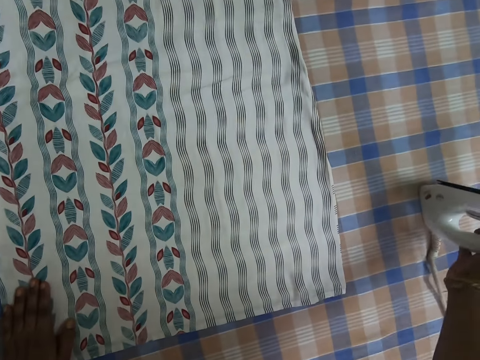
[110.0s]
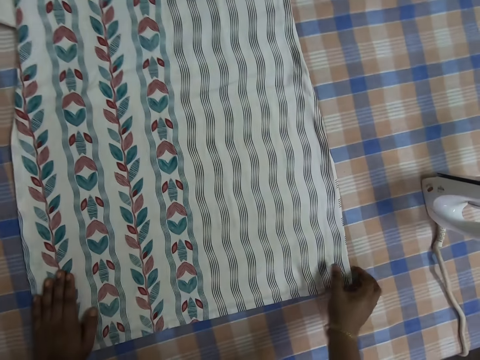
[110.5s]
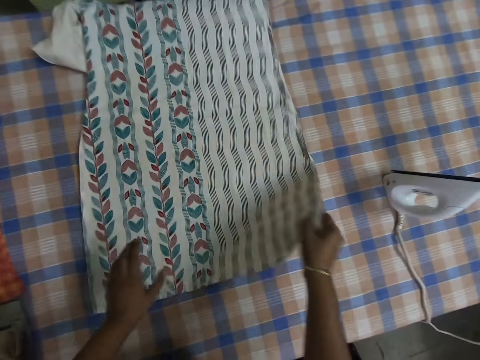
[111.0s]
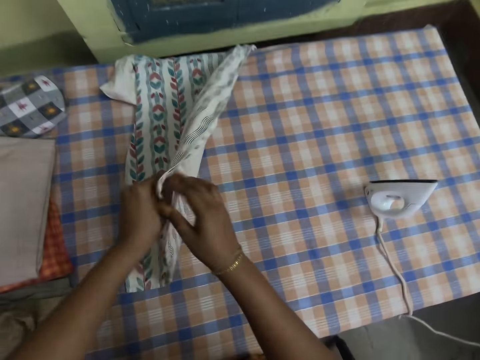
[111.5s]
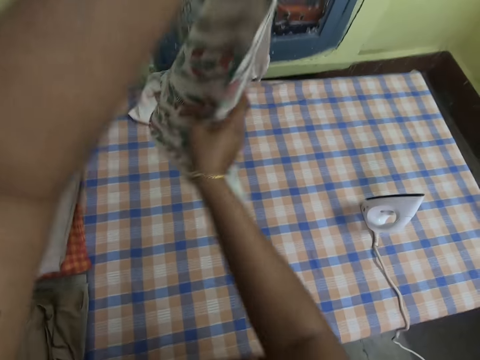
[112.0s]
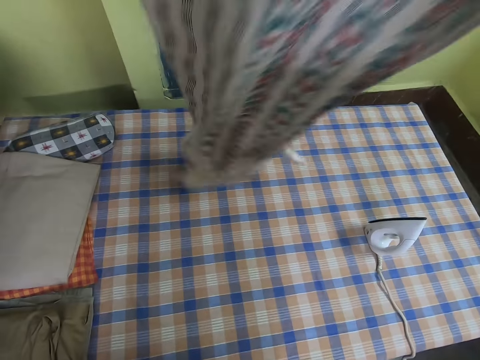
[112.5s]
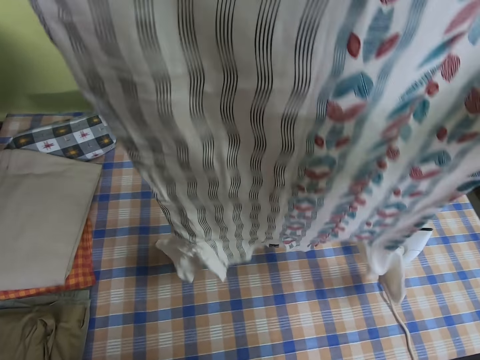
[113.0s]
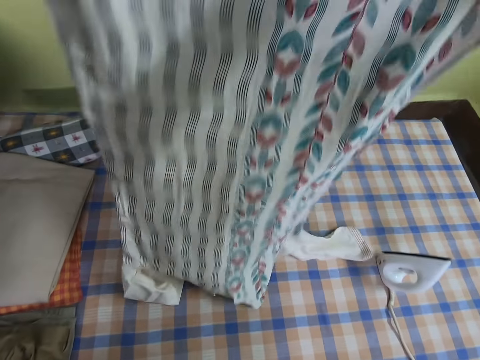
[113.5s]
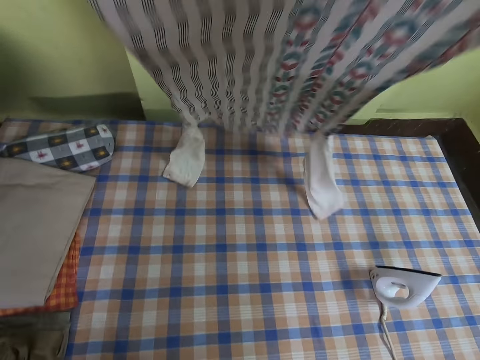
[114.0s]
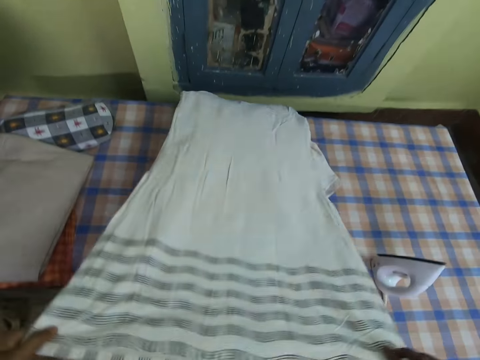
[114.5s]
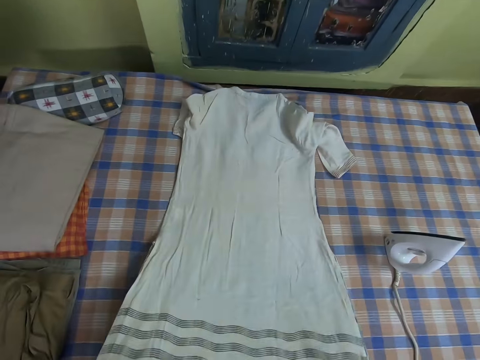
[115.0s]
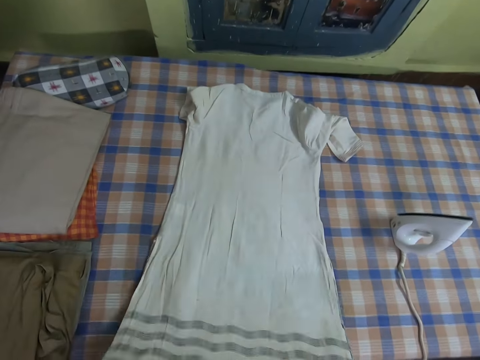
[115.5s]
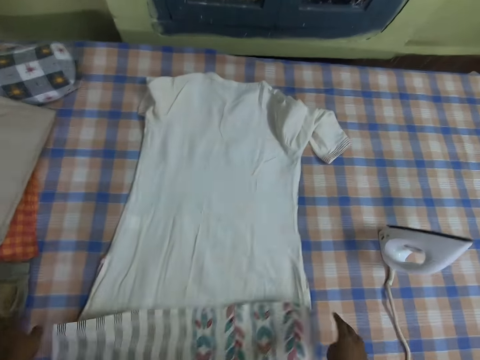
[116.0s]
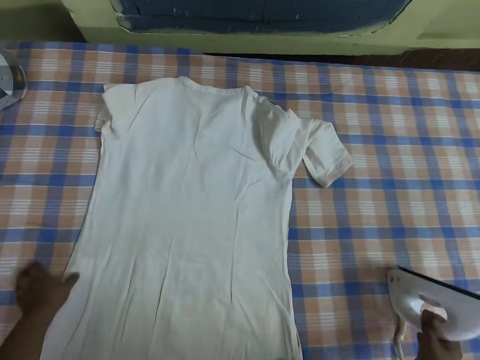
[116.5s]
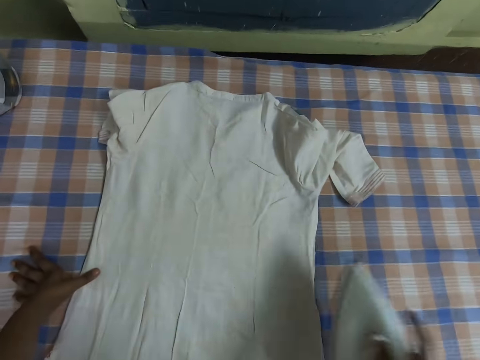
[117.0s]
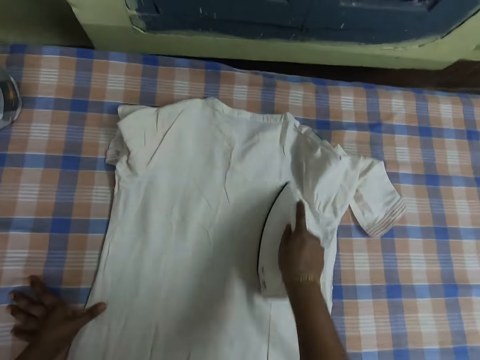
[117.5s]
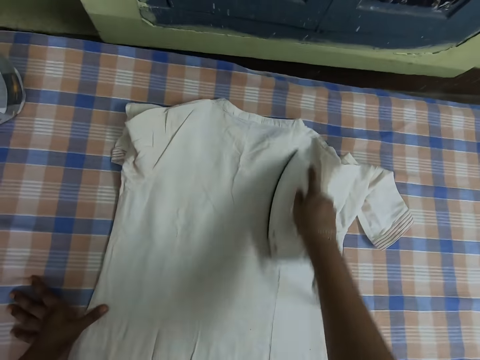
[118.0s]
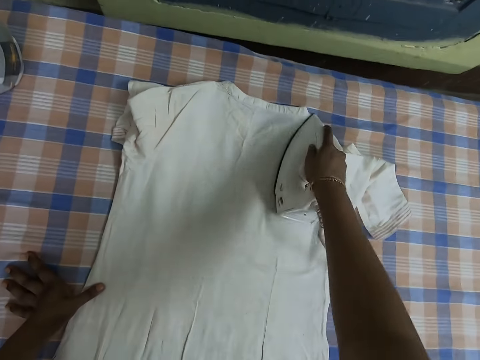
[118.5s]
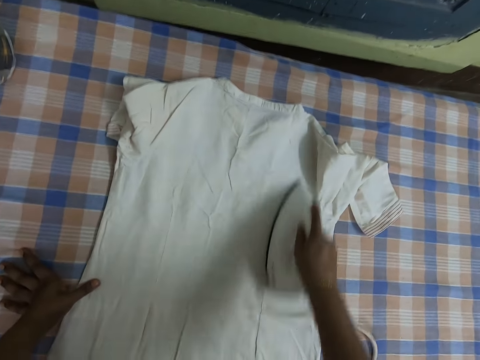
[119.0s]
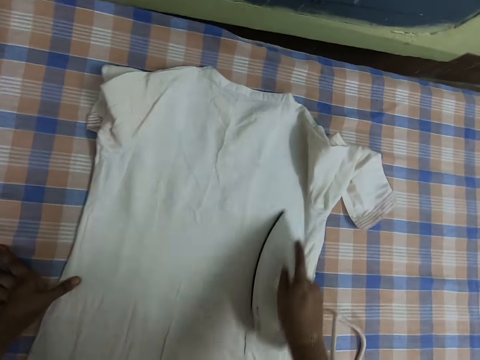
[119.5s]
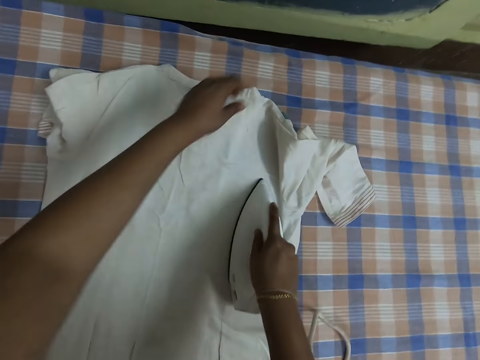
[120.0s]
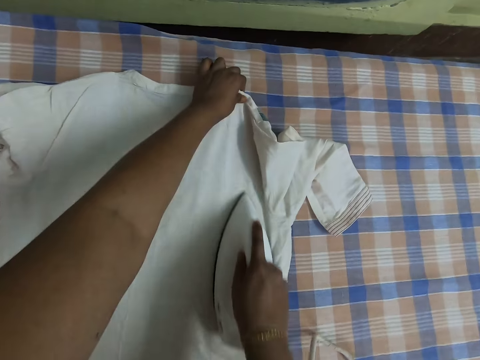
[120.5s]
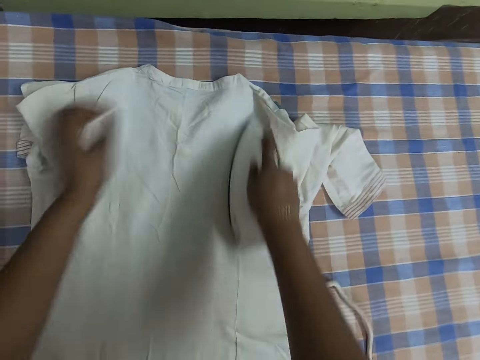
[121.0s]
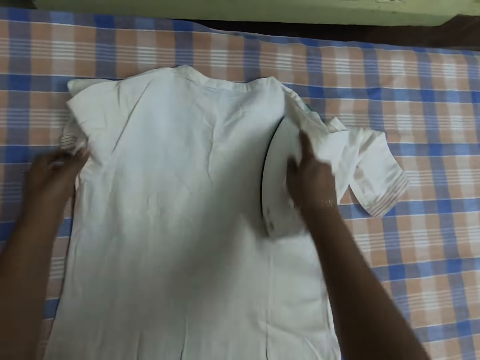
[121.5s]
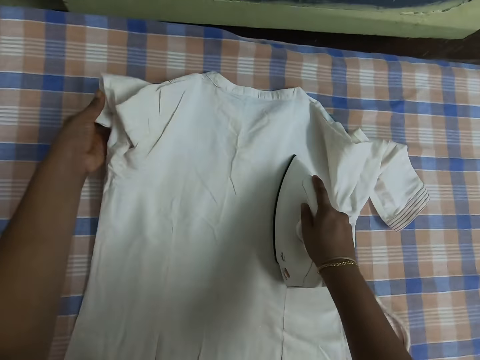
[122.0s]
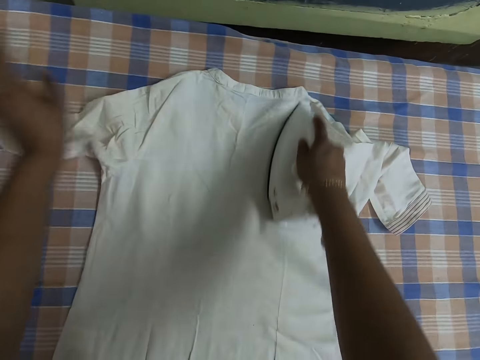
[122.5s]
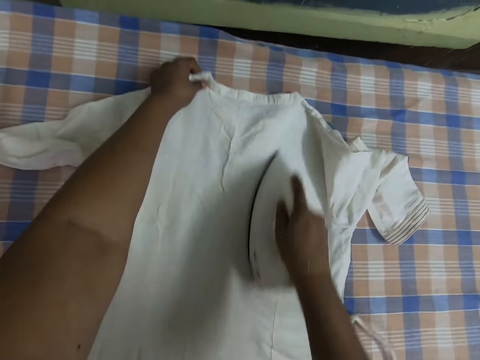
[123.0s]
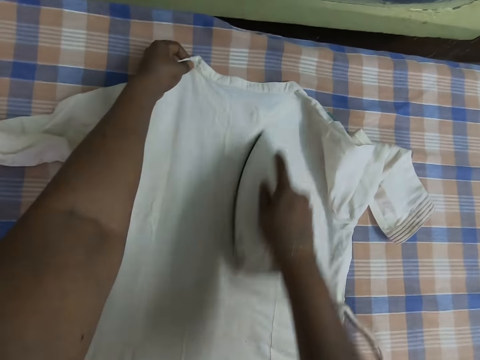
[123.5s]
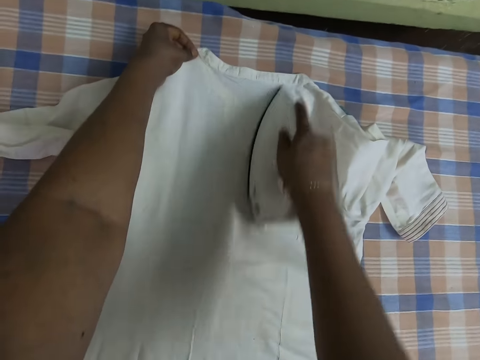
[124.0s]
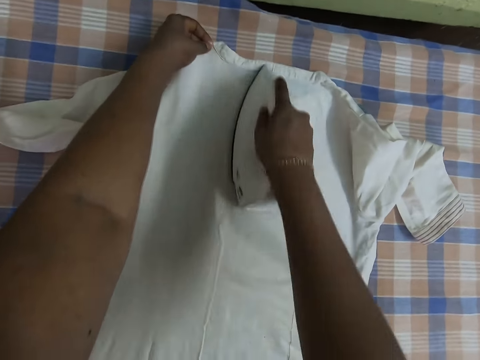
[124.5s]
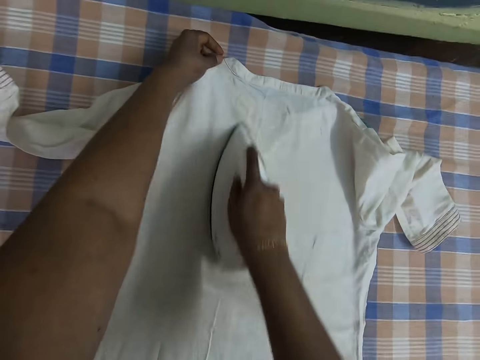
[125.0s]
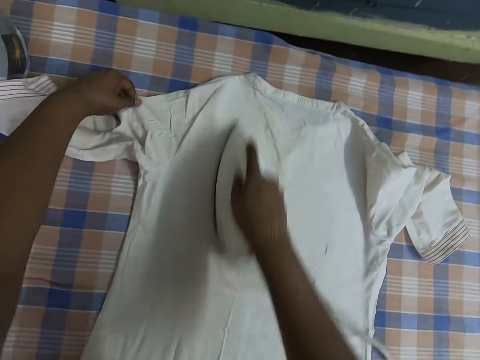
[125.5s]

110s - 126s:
The camera wearer drops the iron on the table with her right hand. She picks the blouse with her right hand. She adjusts the cloth. She passes the blouse to her left hand. She flips the cloth with both hands. She drops the blouse on the table with both hands. She picks the iron from the table. She irons the blouse with the iron in her right hand. She adjusts the blouse with her left hand. She holds the cloth with the left hand. She irons the blouse with the iron in her right hand. She adjusts the blouse with her left hand.

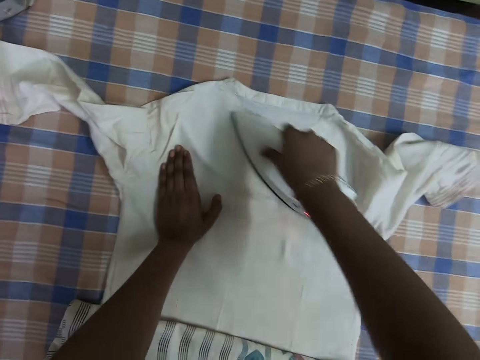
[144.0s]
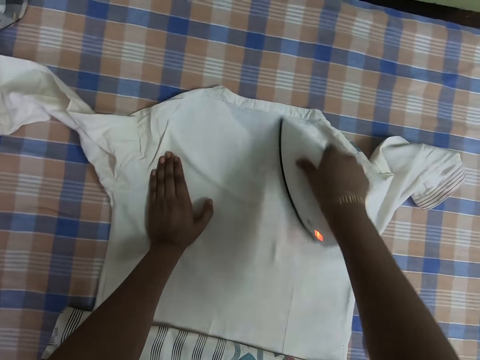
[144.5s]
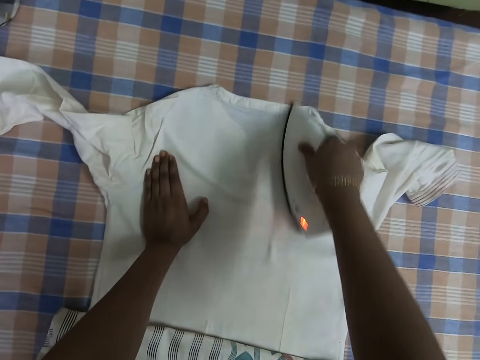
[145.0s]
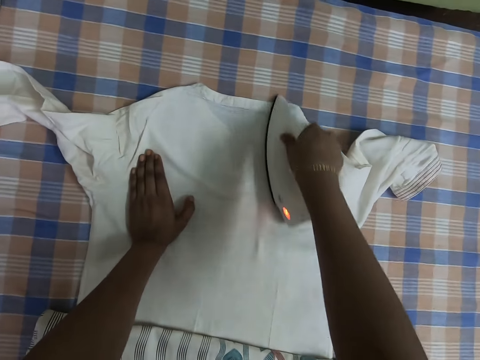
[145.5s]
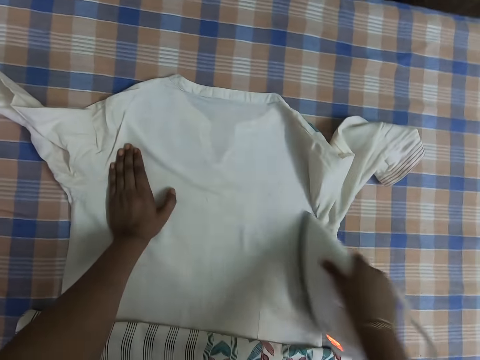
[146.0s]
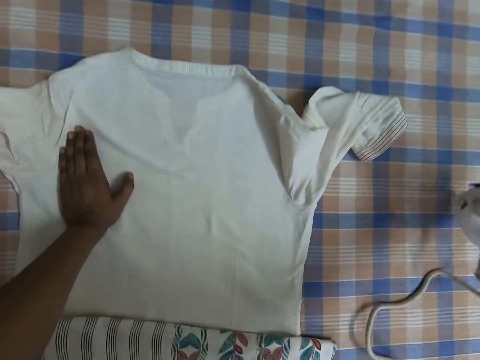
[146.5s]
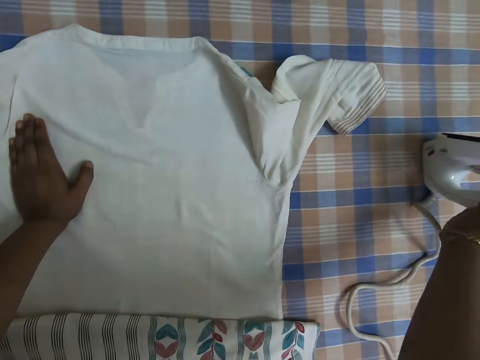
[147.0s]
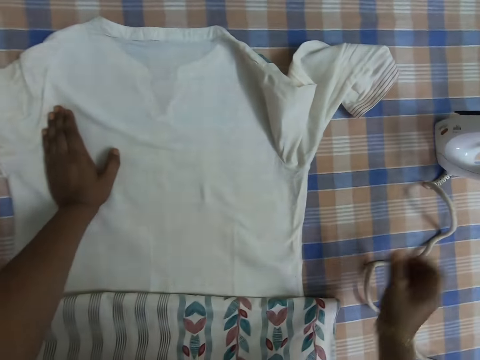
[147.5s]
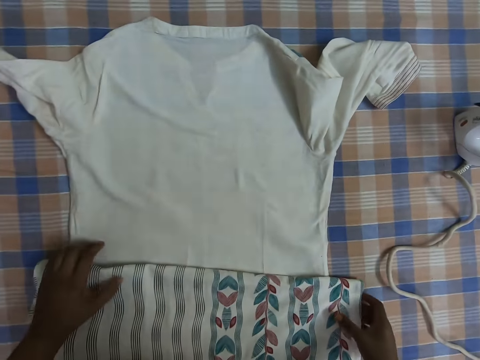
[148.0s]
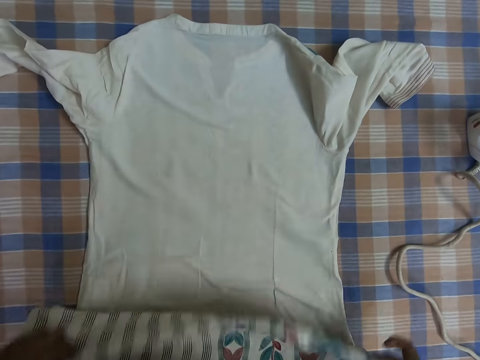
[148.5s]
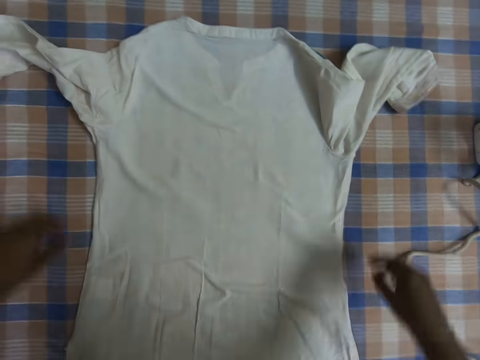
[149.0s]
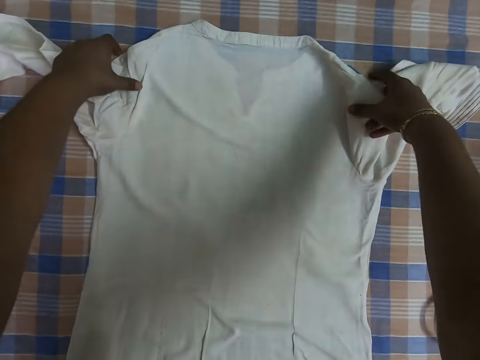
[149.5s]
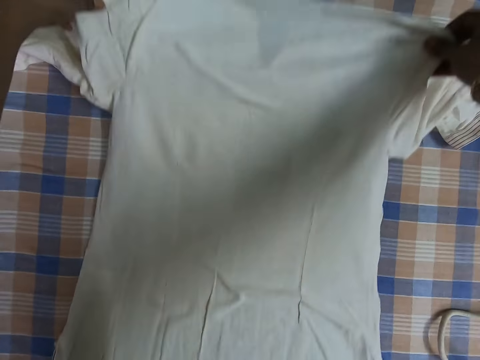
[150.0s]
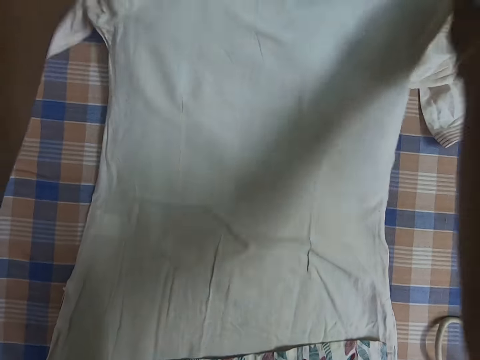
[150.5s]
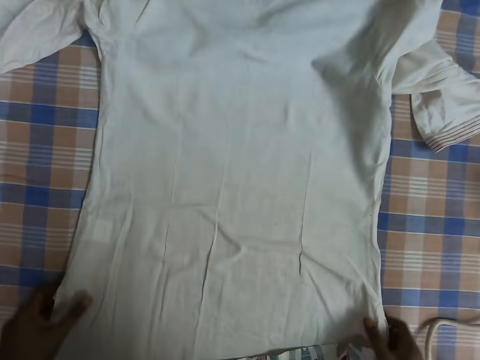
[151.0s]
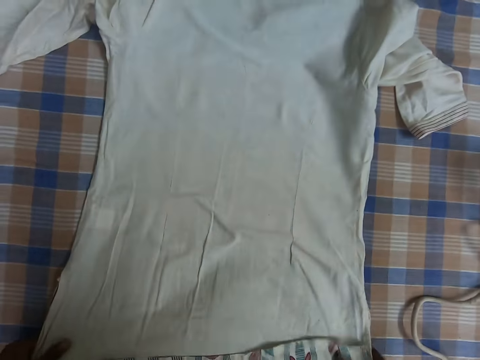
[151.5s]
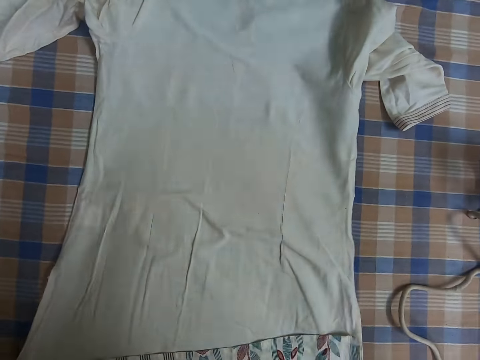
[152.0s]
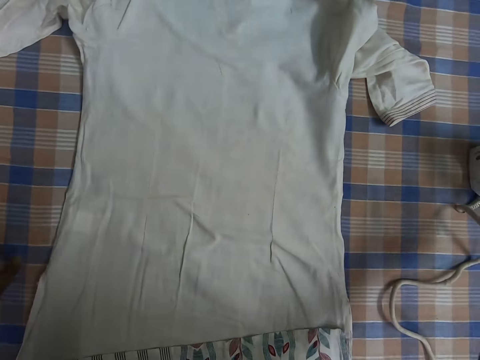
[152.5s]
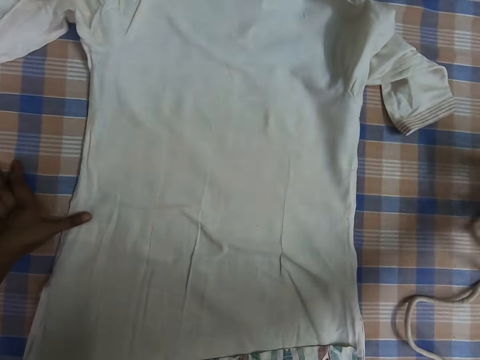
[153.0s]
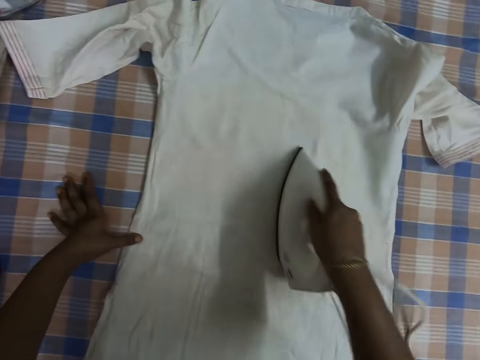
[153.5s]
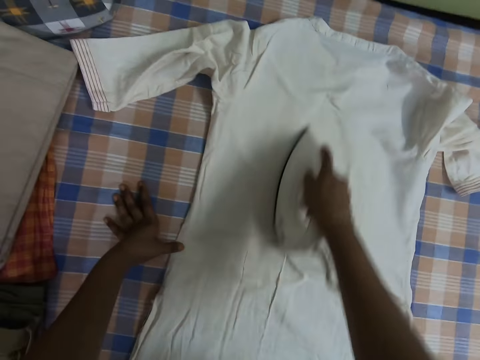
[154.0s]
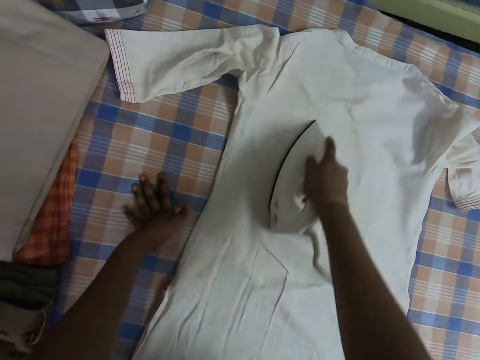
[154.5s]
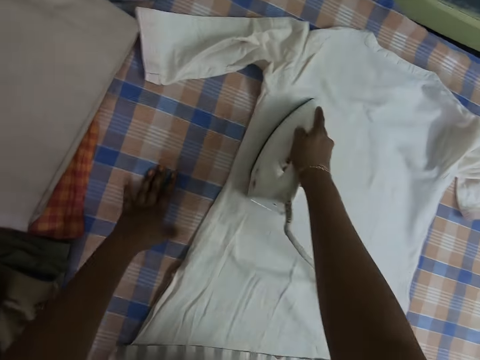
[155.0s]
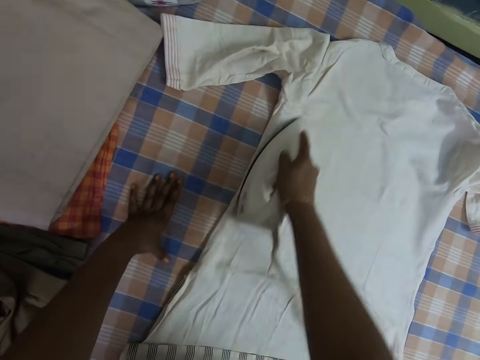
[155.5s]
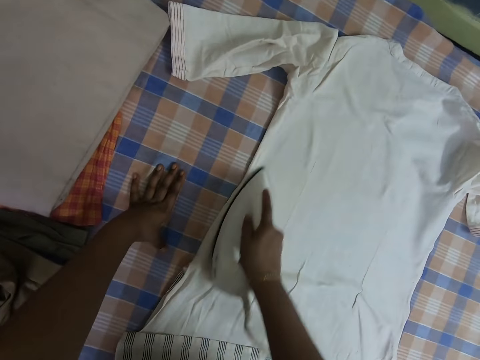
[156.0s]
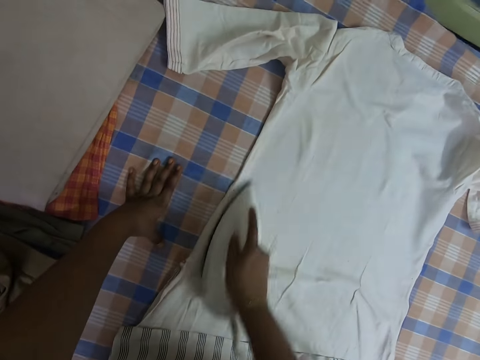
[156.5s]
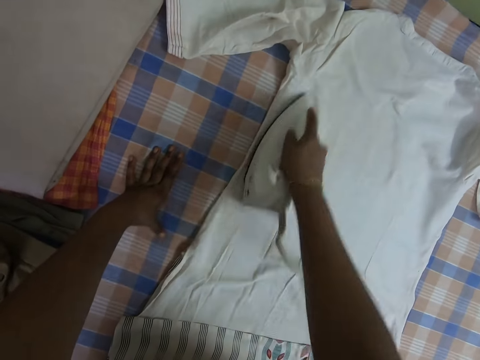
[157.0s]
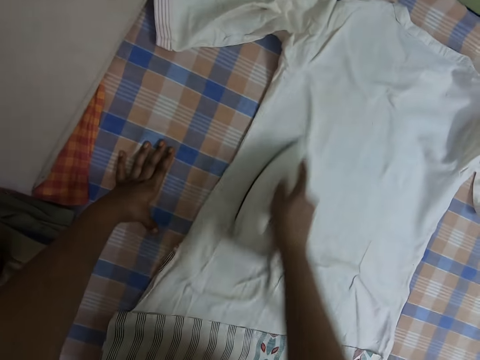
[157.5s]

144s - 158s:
The camera wearer picks the iron from the blouse with her right hand. She drops the iron on the table with her right hand. She adjusts the blouse with both hands. She takes the iron box. She irons the blouse with the iron in her right hand.
